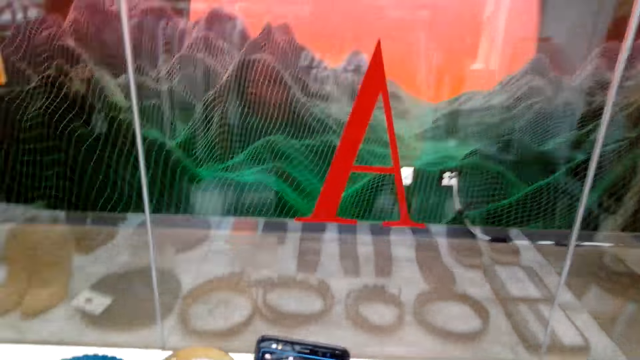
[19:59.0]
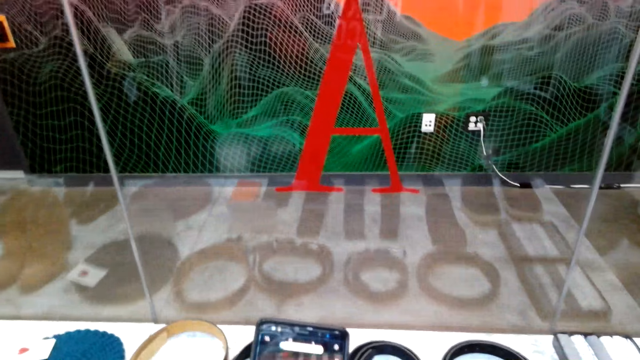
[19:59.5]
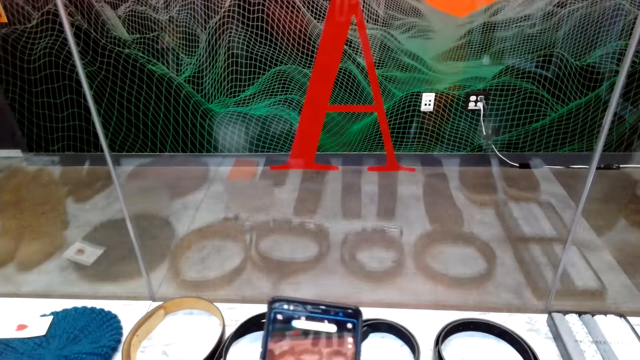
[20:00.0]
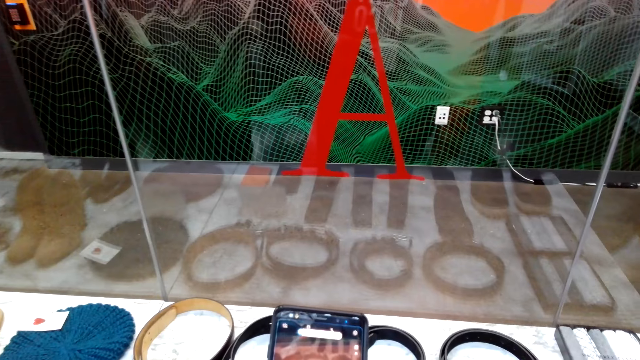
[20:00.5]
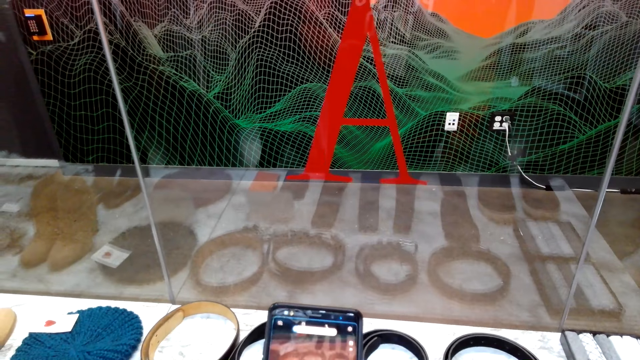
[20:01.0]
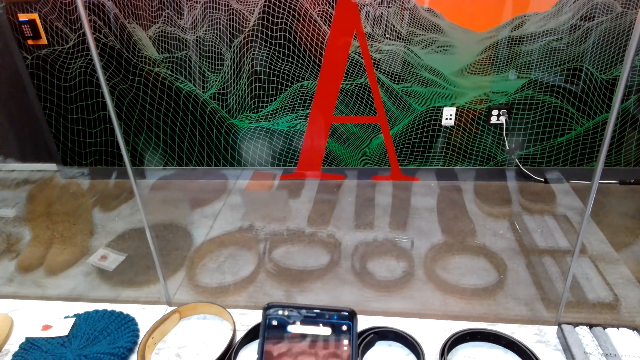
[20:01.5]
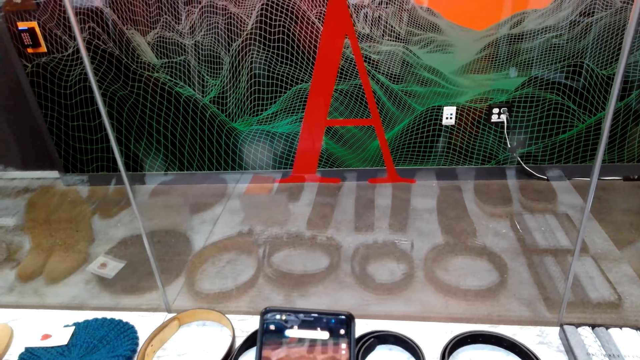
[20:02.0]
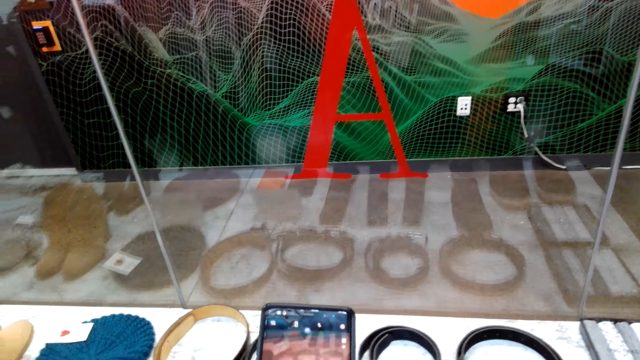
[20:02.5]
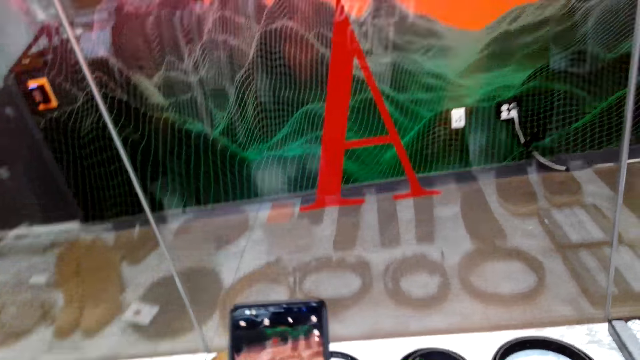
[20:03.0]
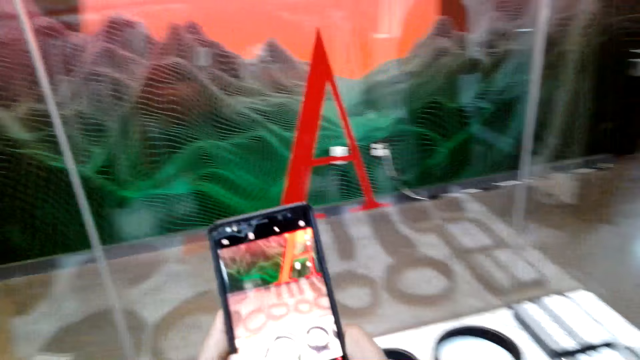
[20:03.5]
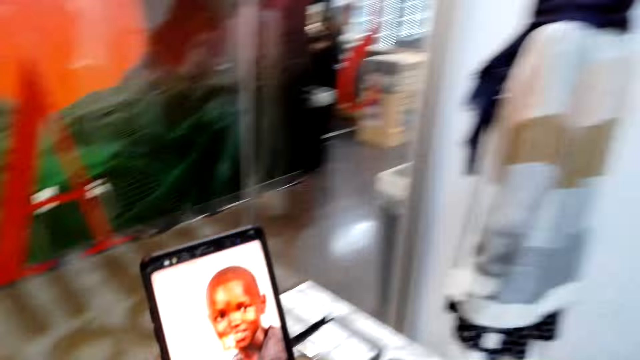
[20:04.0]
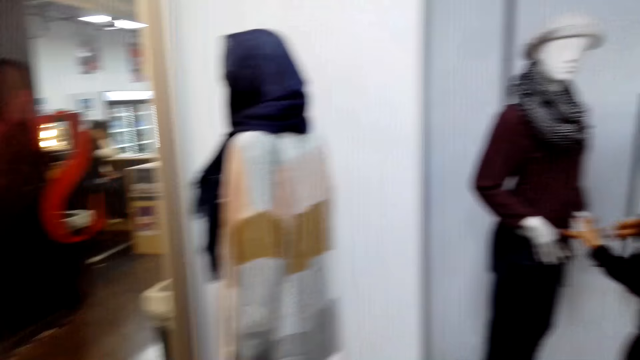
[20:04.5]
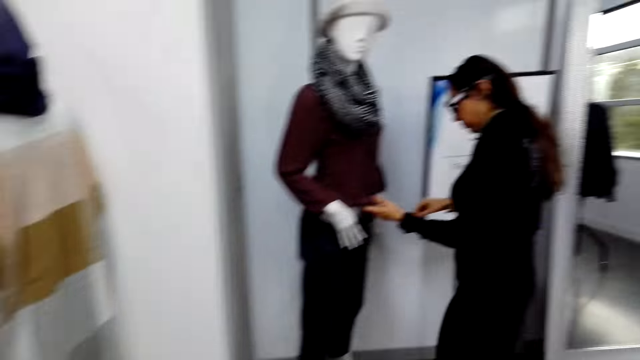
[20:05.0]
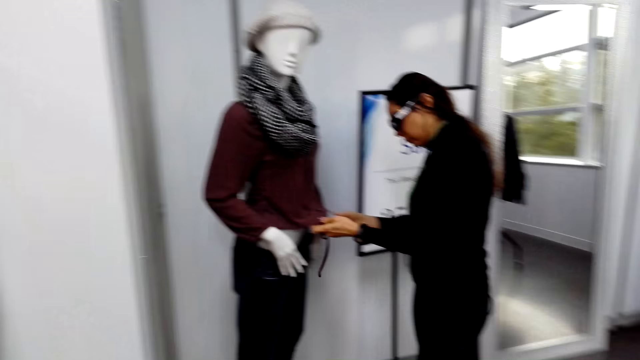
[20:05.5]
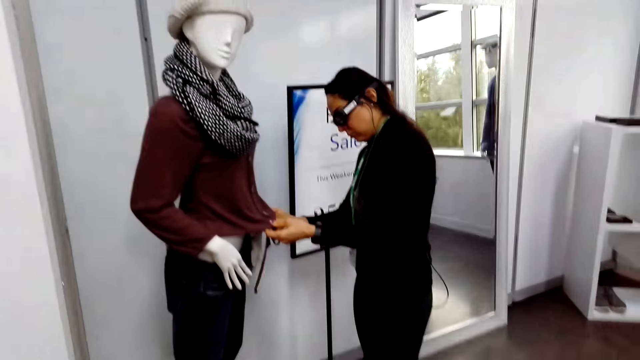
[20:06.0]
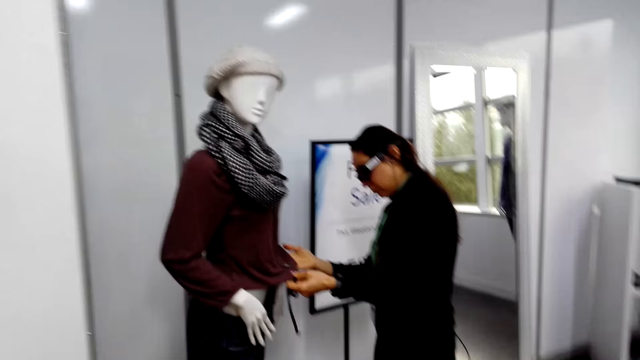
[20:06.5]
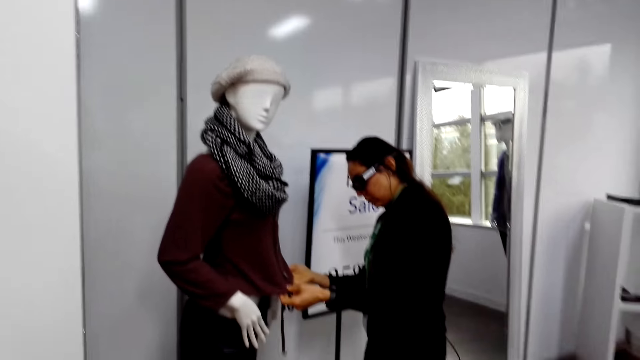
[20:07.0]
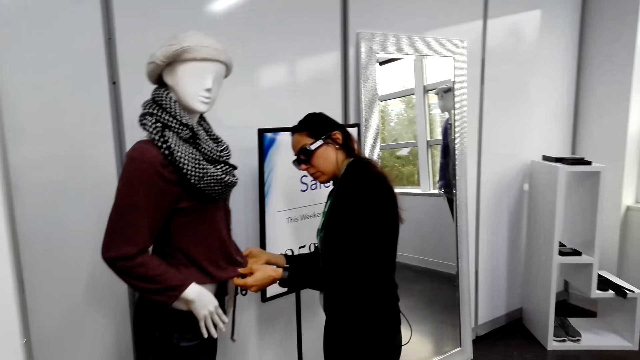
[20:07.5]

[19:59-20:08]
The camera wearer takes a picture of the belt. They turn to the other side. A woman touches the sweater worn by the dummy.

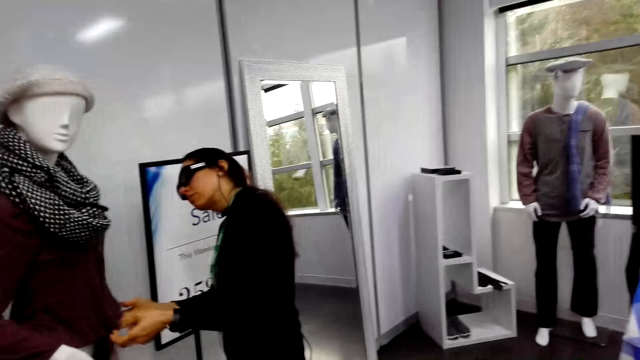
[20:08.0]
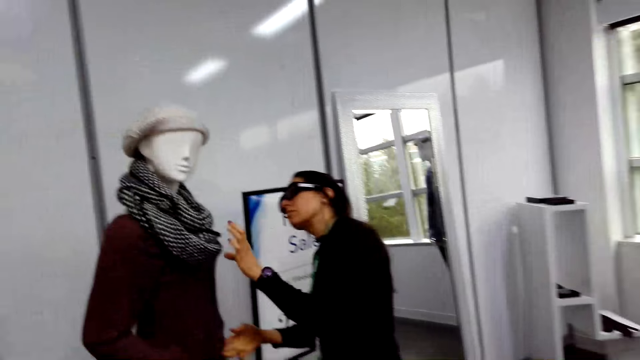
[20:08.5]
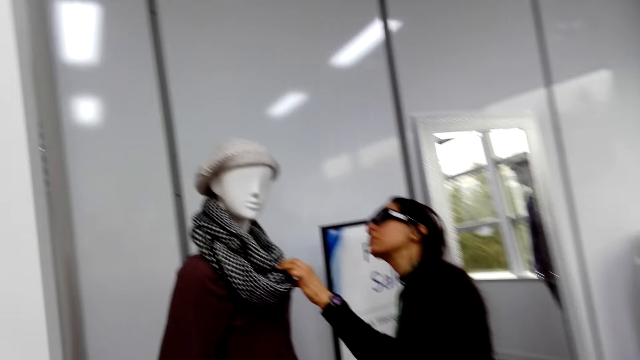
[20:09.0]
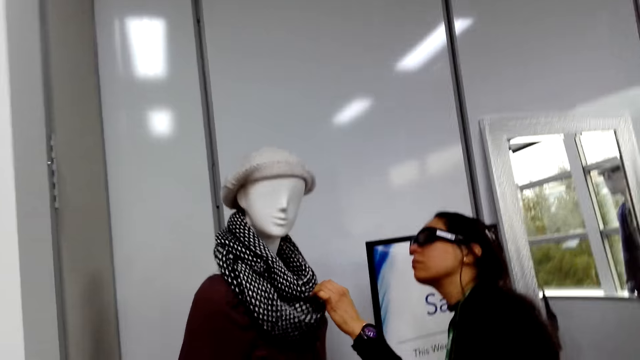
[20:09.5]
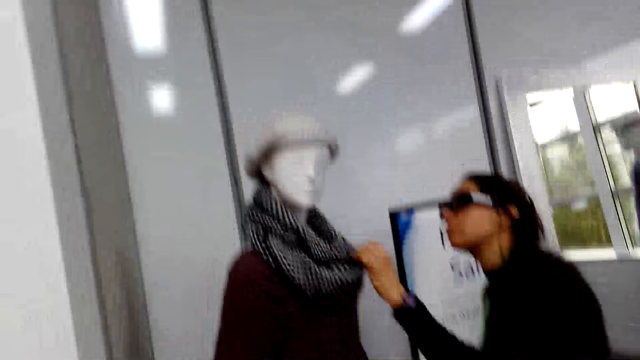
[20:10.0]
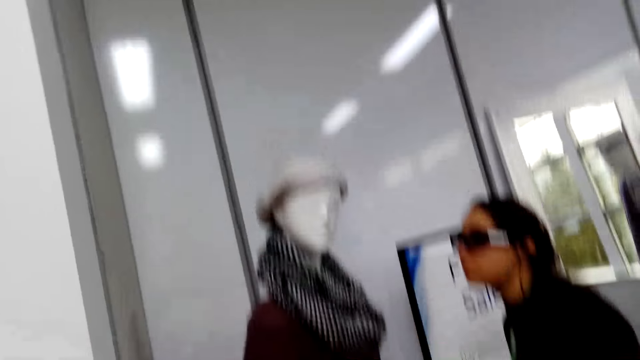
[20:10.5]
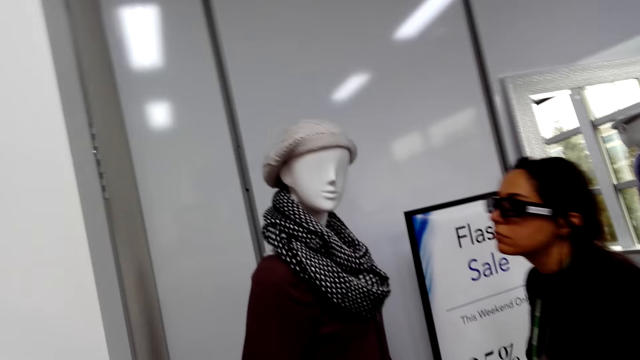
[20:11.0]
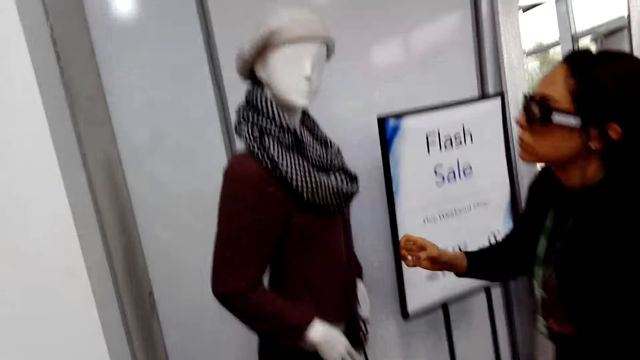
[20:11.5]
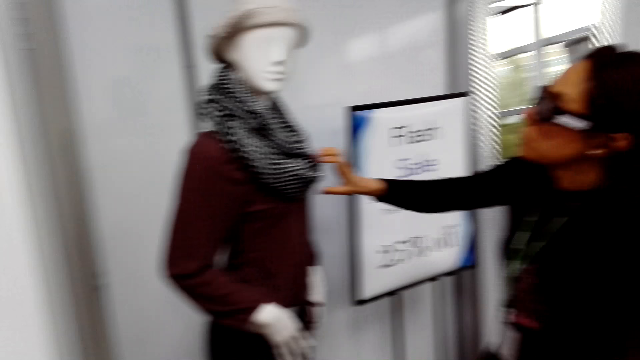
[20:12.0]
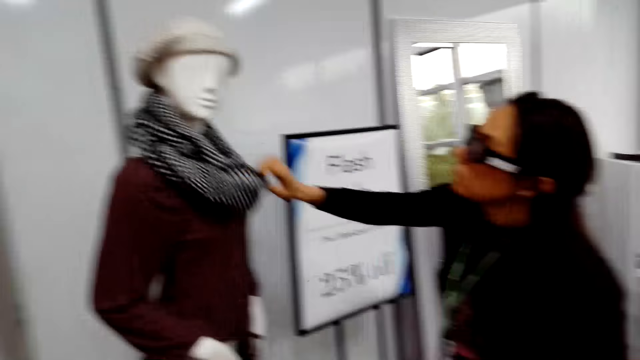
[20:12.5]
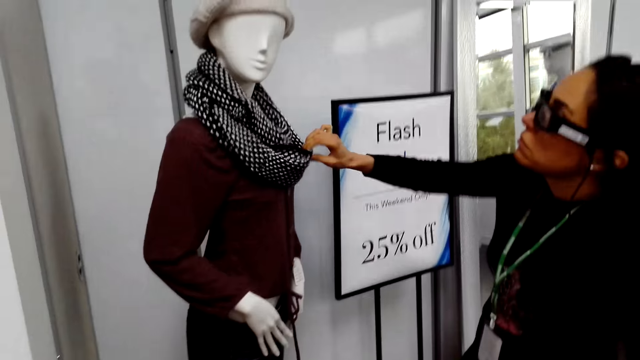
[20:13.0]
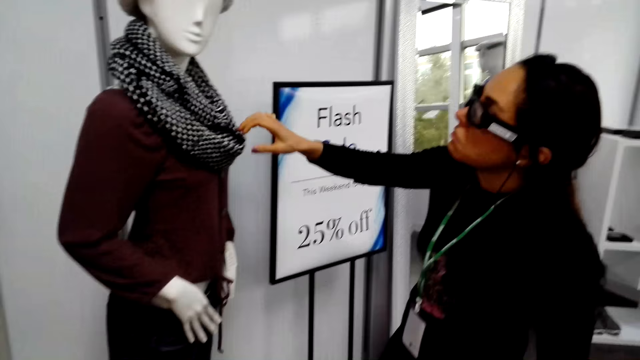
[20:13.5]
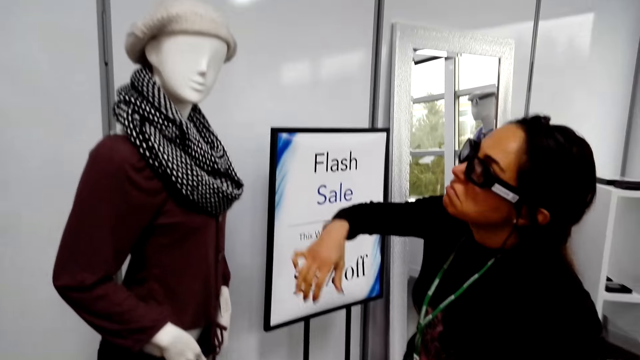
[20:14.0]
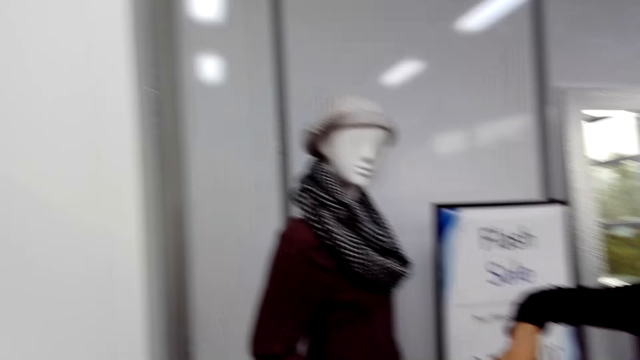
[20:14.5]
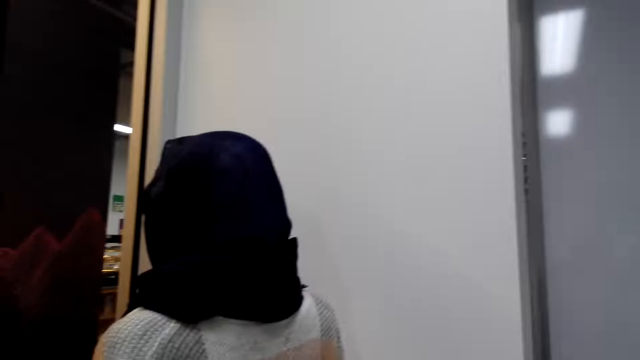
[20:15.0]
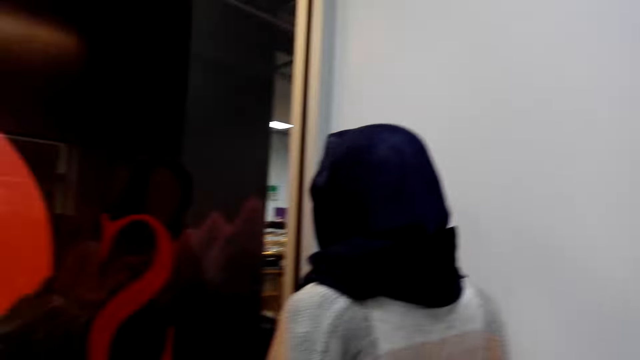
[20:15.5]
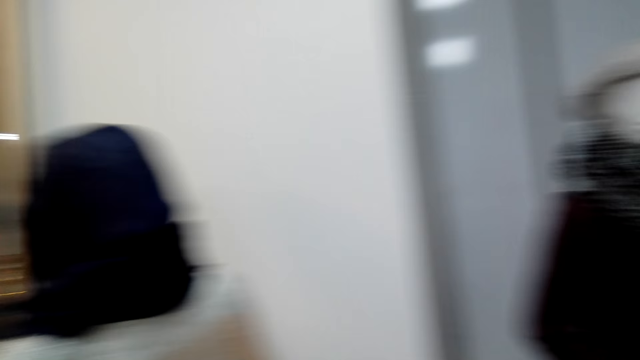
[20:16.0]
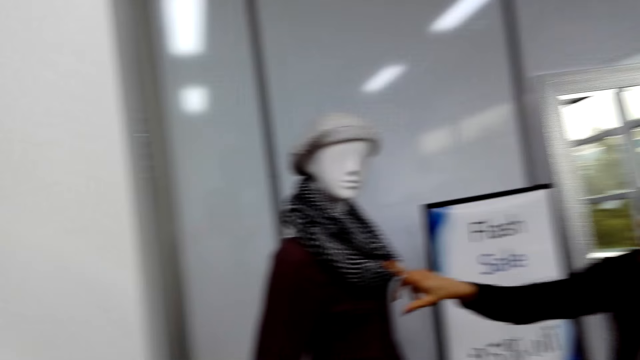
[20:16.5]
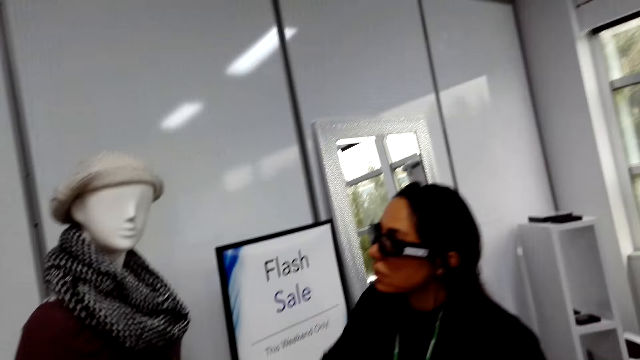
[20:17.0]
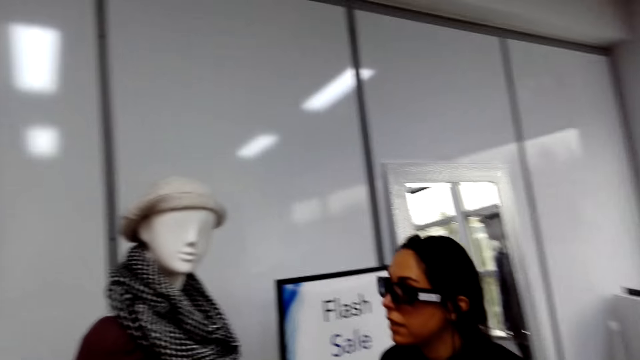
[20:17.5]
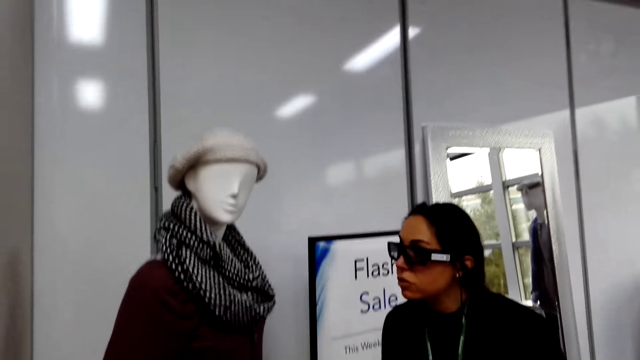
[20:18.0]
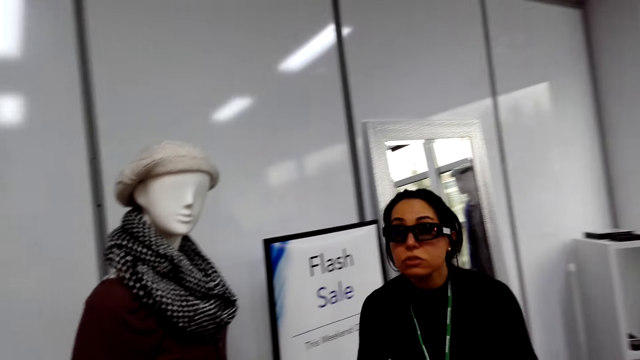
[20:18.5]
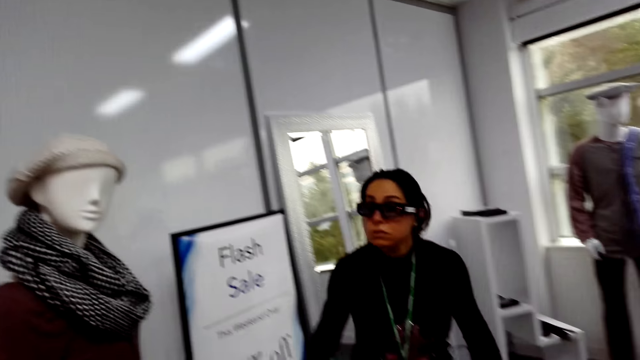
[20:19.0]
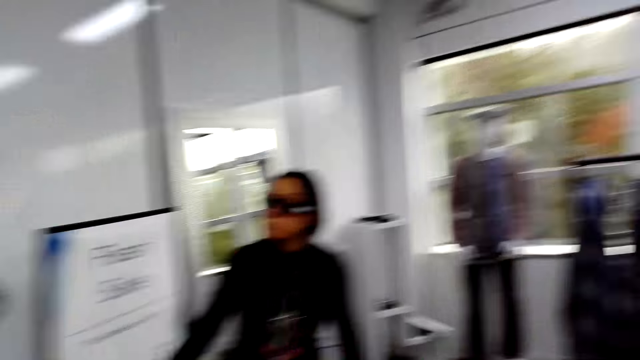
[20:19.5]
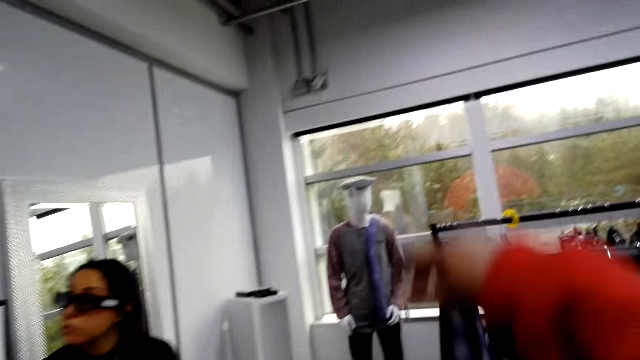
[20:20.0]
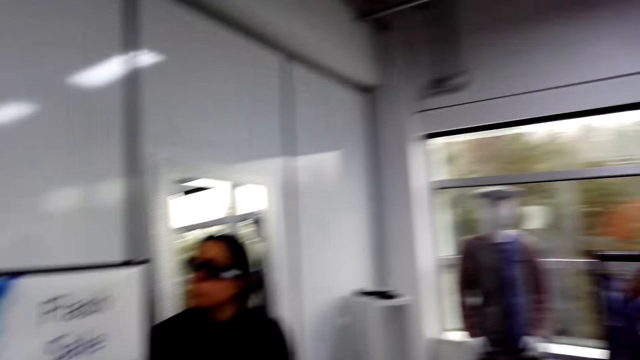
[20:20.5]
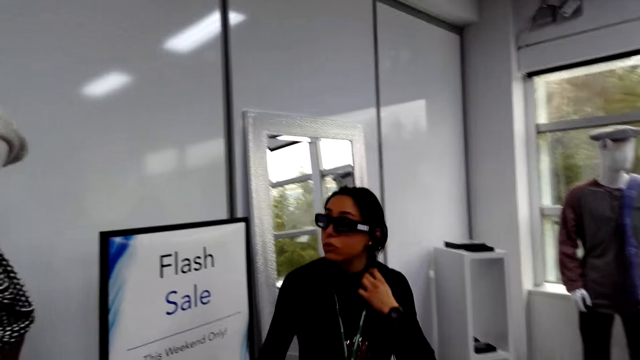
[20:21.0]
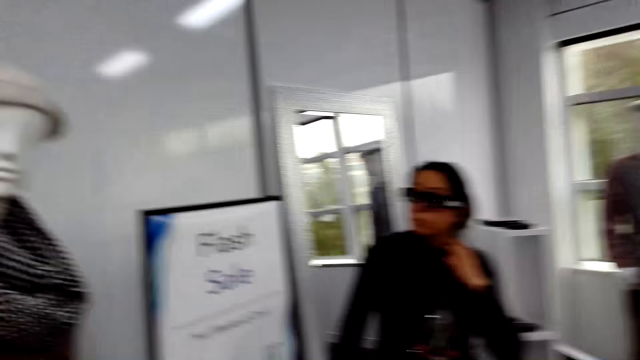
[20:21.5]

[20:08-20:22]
The woman touches the scarf worn by the dummy. The camera wearer talks to the woman. The woman holds the scarf. The woman nods her head. The camera wearer looks around the boutique. The woman talks to the camera wearer. The woman gestures with her hand. The woman points at the dummy. The camera wearer puts his hand on the display stand. He gestures with his hand. The woman touches her top.
